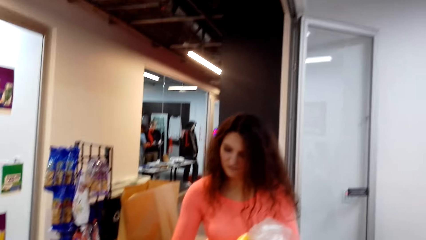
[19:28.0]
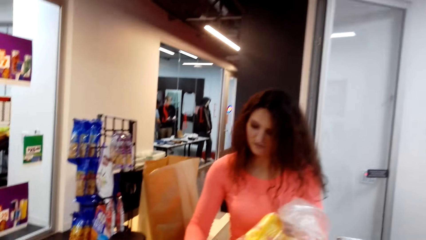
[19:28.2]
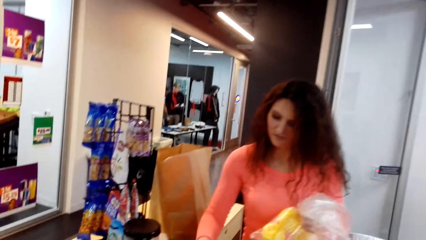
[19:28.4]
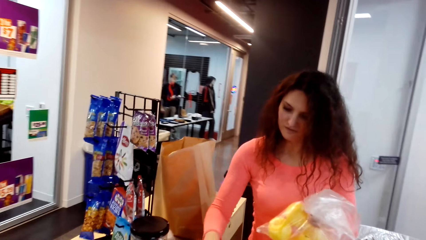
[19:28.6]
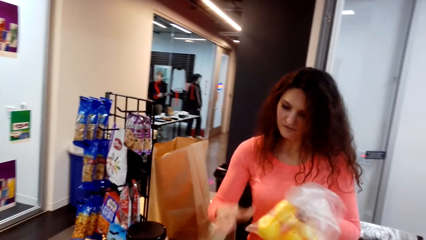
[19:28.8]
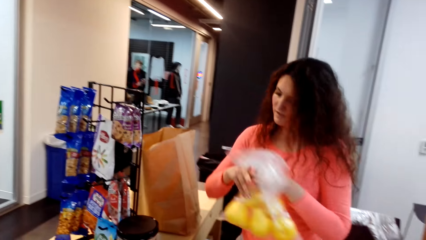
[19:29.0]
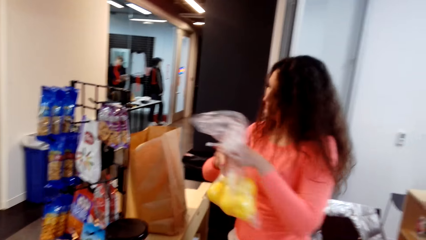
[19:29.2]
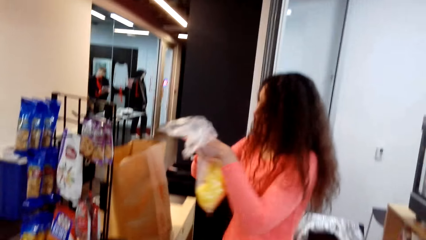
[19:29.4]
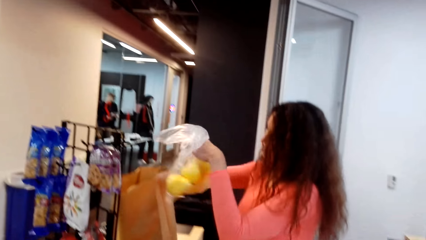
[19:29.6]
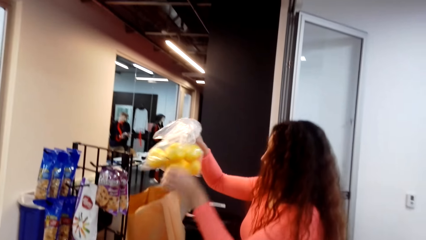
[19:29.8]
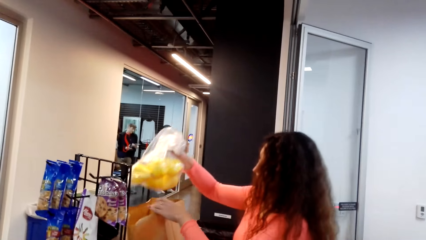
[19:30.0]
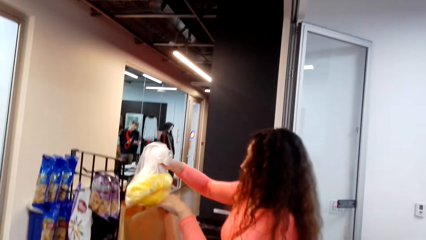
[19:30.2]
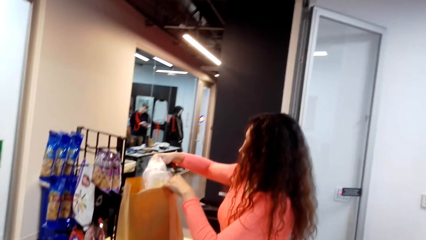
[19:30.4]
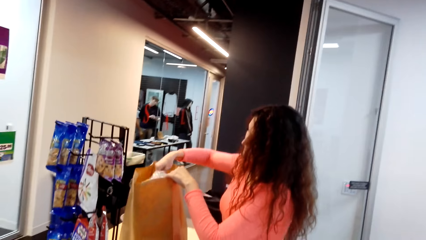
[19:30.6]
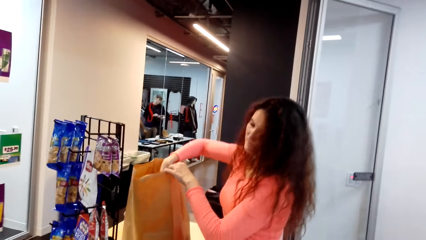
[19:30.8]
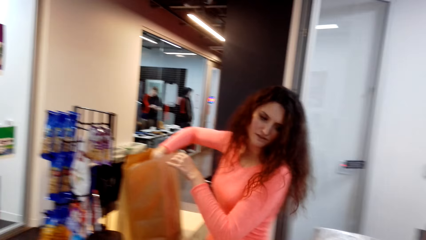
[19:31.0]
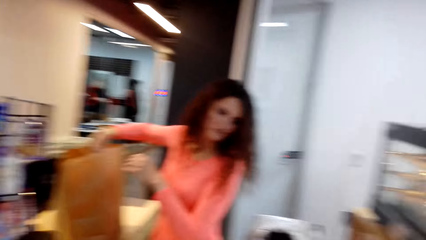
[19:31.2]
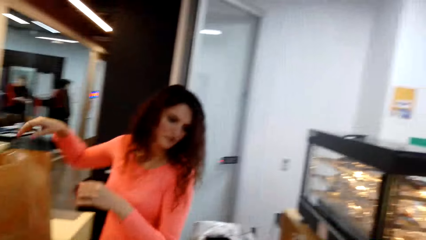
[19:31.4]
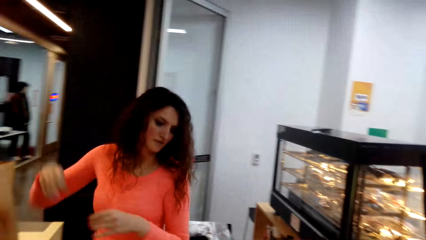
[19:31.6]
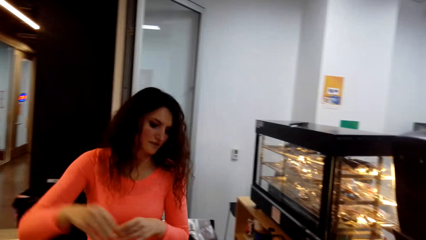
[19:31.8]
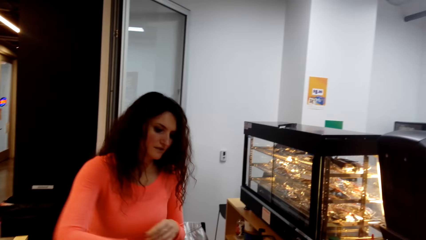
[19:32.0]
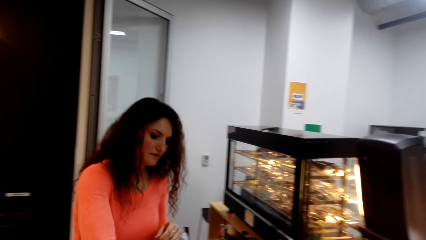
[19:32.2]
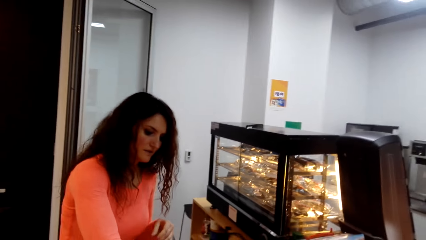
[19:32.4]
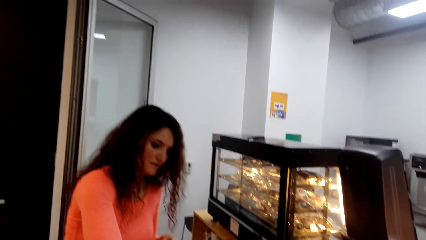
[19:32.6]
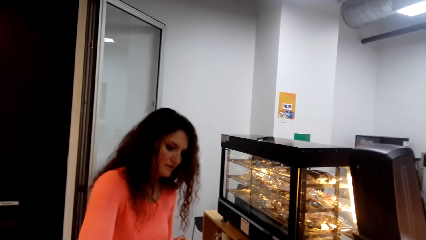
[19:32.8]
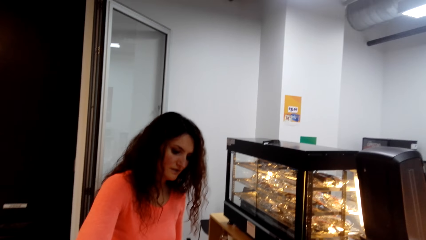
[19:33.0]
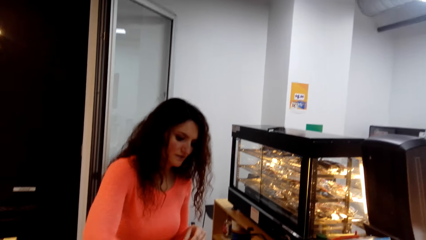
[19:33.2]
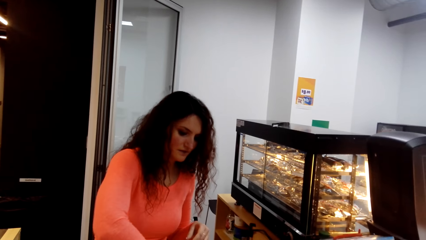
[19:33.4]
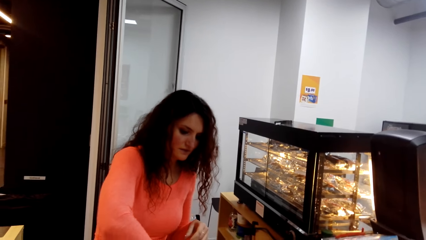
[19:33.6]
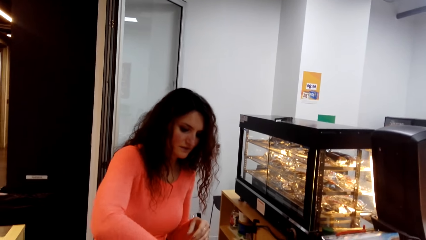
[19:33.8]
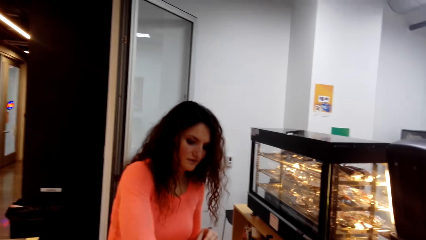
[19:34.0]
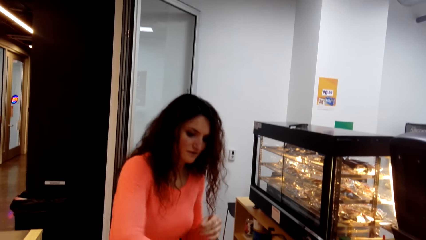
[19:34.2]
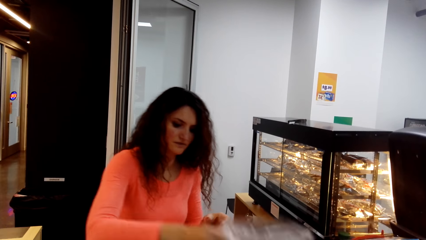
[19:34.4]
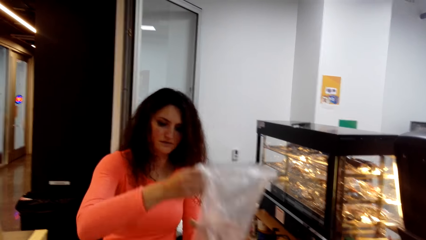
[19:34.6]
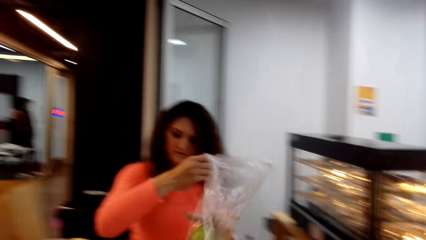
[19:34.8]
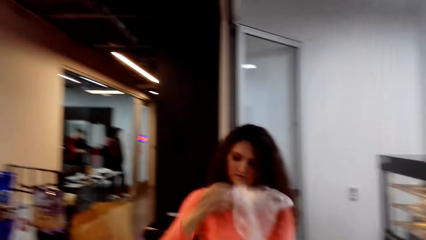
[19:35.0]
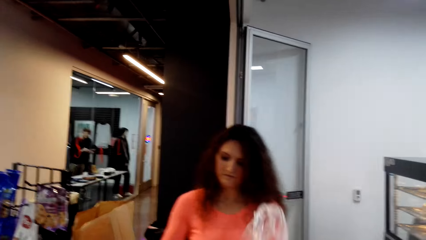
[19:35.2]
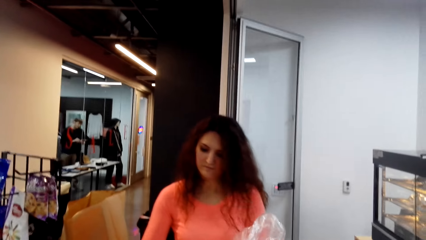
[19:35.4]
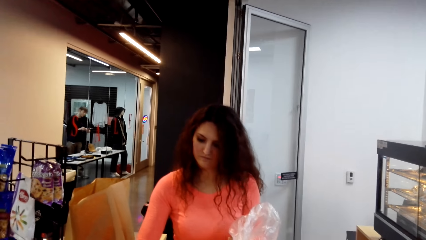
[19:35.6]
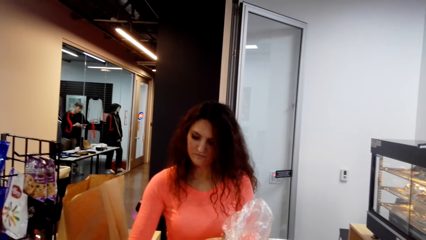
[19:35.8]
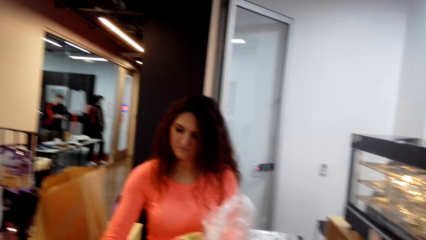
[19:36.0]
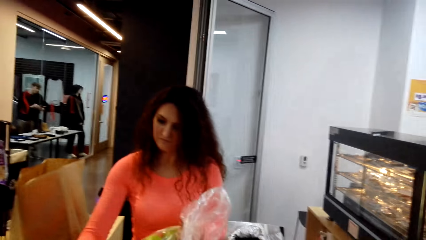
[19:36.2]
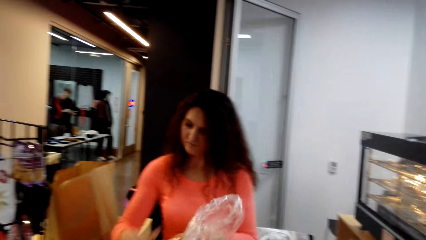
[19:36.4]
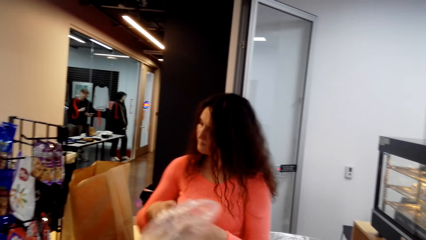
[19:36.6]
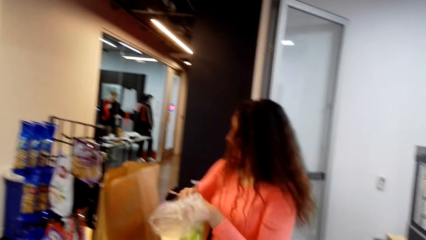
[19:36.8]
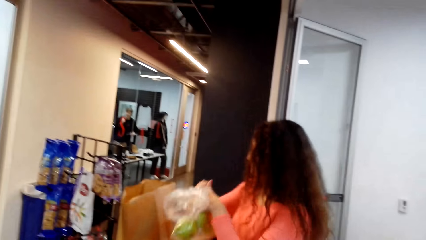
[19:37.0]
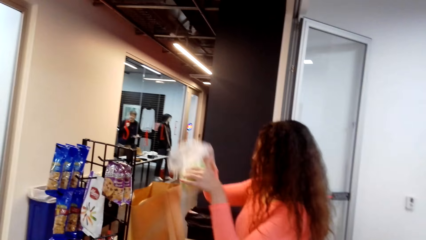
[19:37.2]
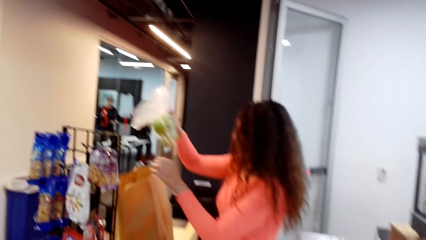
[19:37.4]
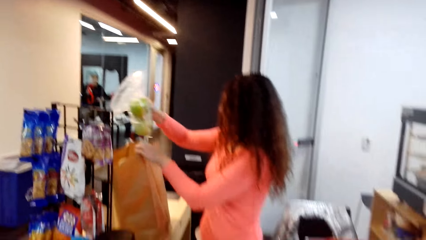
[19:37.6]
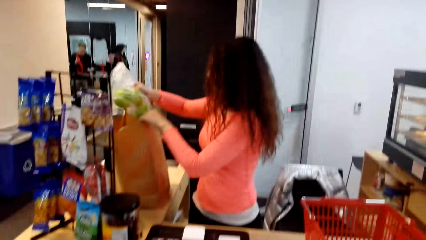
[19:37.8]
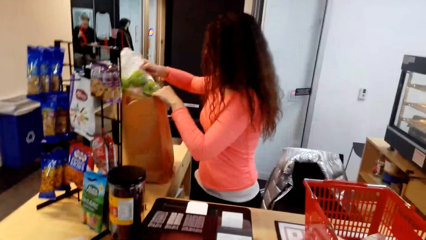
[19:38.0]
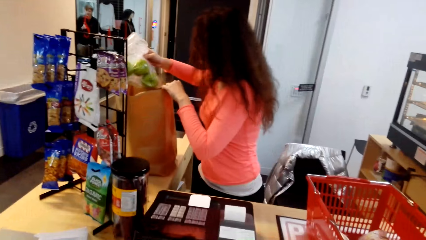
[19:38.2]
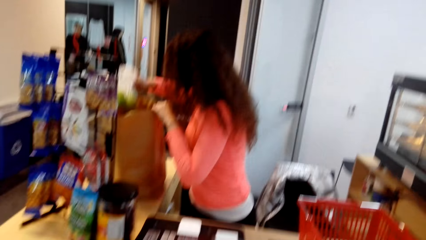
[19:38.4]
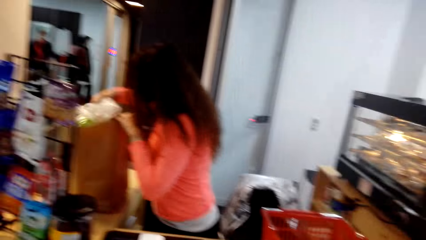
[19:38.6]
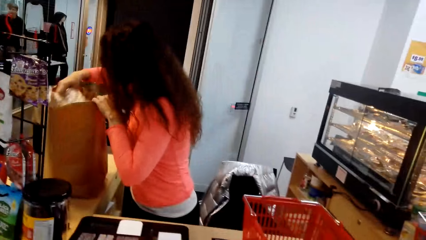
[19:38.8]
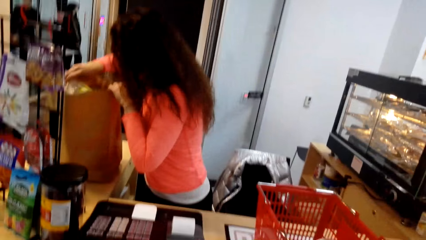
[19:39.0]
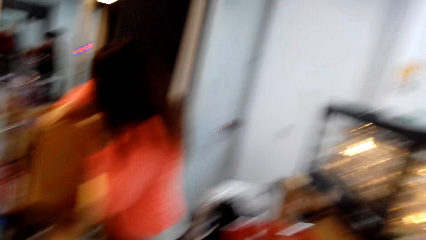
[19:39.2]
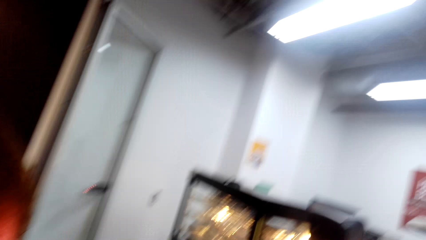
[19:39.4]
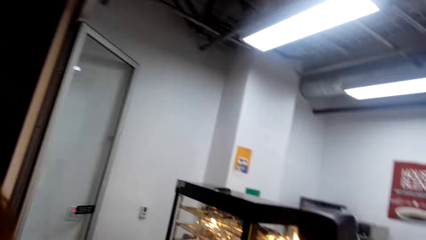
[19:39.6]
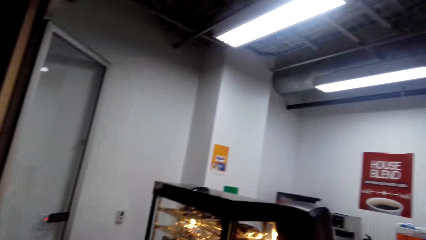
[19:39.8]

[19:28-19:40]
The camera wearer turns around. A man turns to the side, puts the polythene bag in a shopping pack and turns to the side. The man holds a polythene bag, turns to the side and holds the polythene bag. The man holds the shopping pack and puts the polythene bag in the shopping pack.

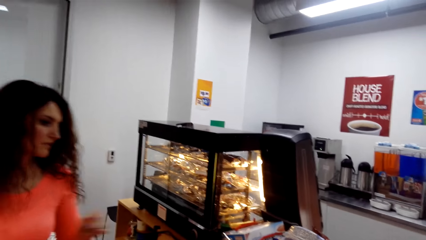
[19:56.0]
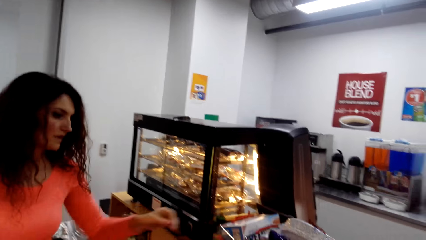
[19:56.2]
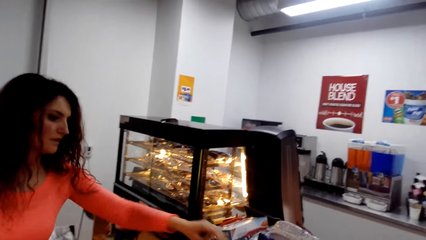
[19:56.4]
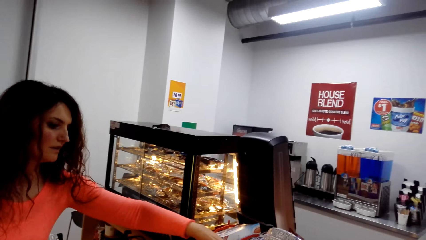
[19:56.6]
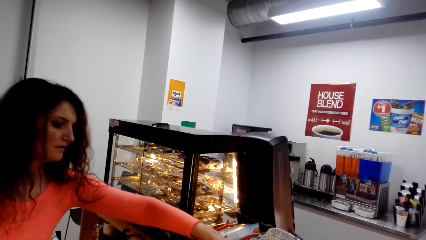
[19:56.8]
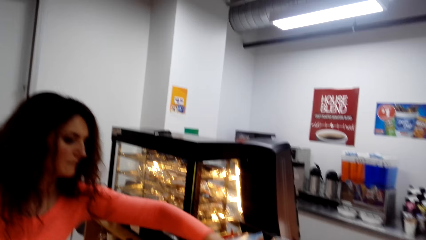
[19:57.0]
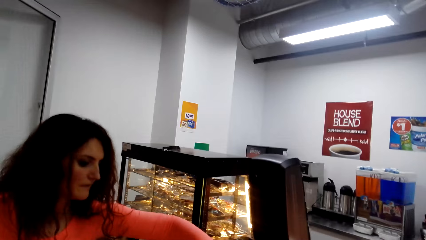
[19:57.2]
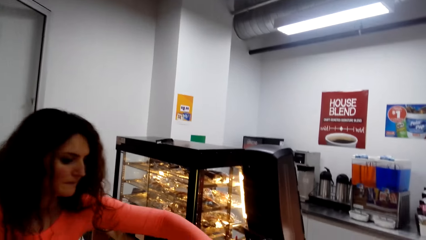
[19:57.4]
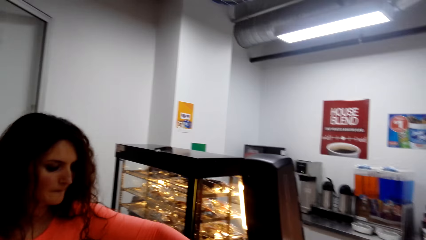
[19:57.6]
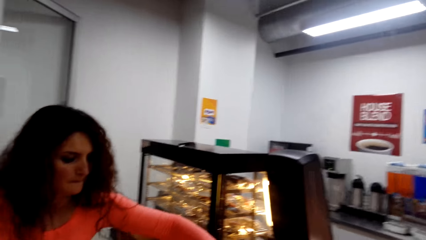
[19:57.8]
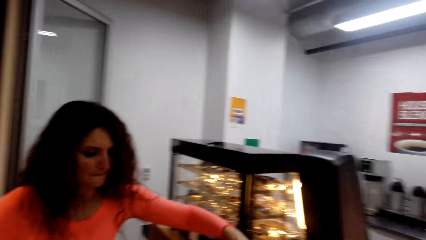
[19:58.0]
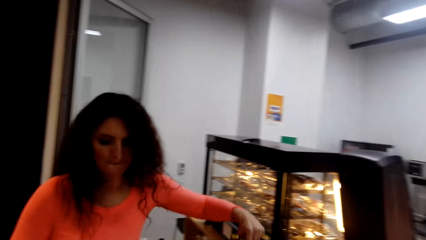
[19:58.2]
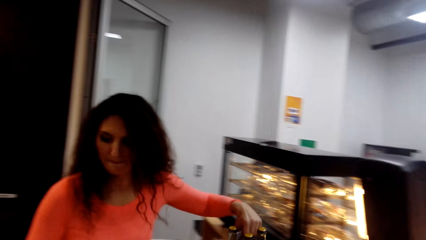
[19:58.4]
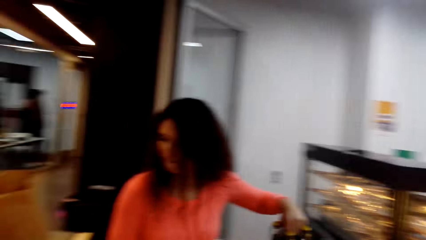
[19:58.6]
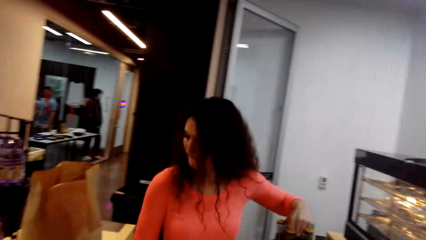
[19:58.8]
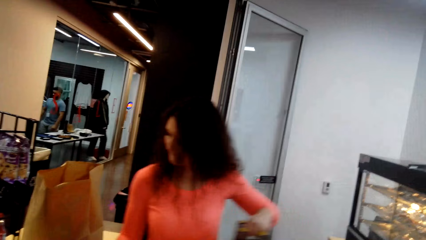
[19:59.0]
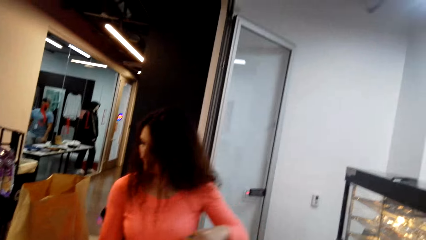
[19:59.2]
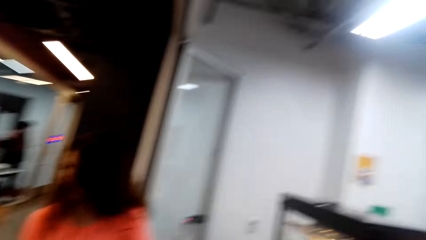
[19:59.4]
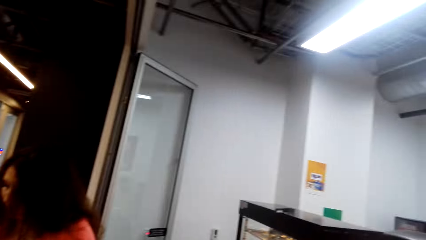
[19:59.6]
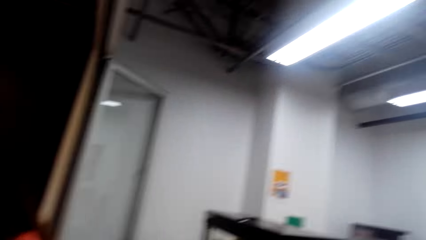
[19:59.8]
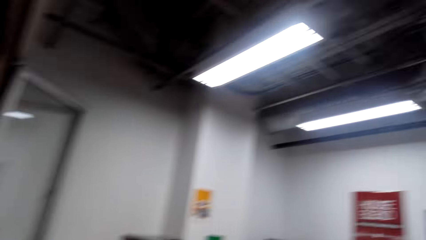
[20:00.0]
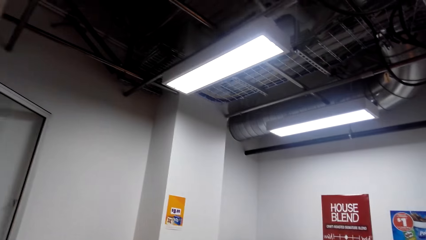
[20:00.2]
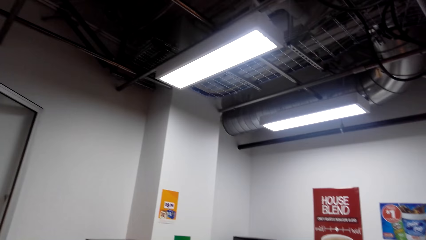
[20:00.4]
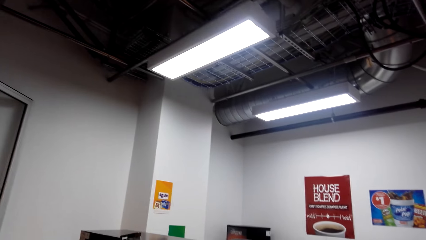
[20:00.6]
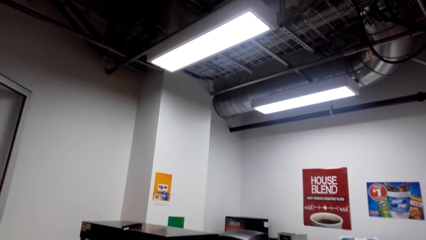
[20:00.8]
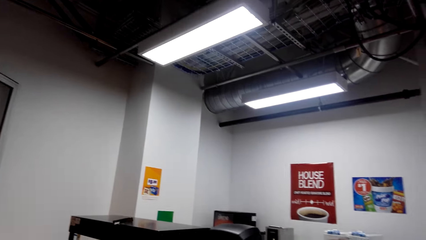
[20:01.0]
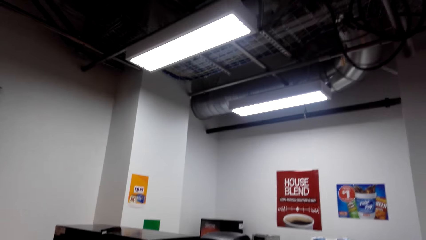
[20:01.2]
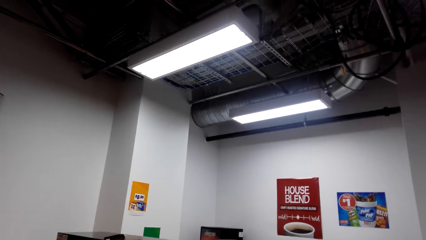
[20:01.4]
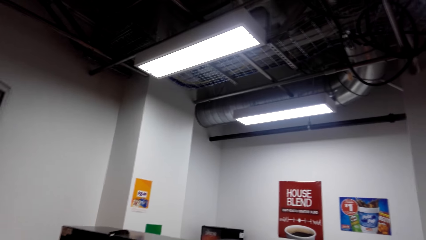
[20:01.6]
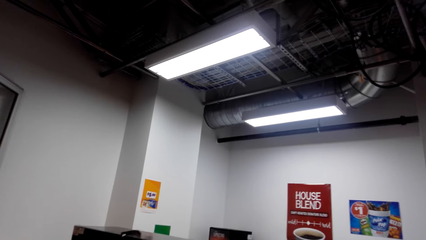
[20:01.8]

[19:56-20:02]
A man turns to the side. The camera wearer turns around.
